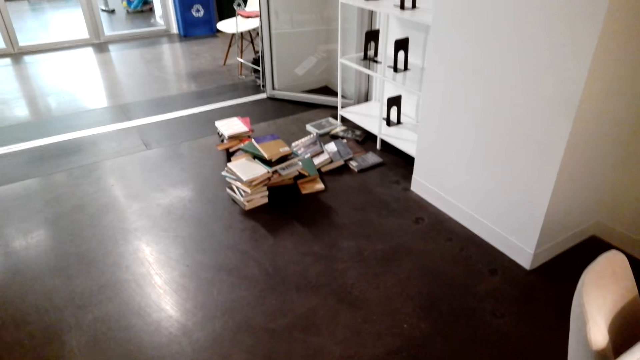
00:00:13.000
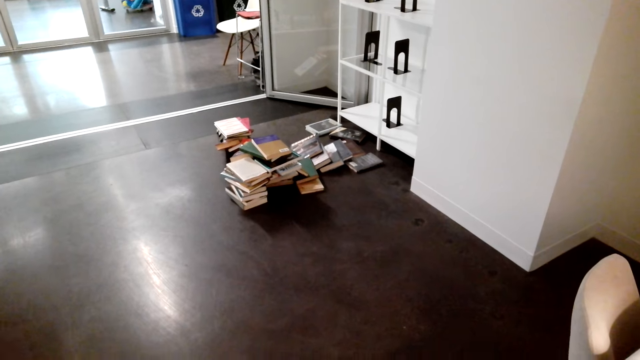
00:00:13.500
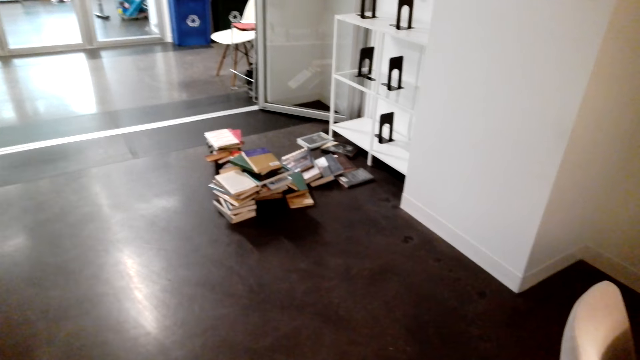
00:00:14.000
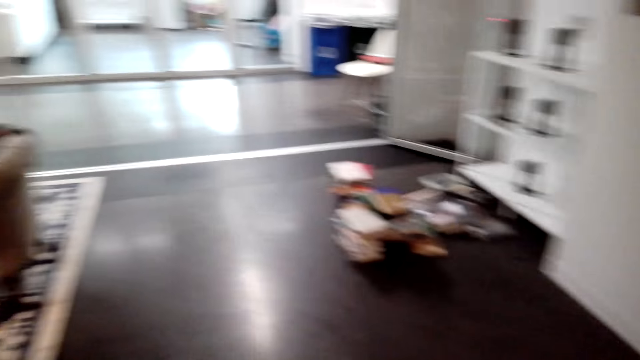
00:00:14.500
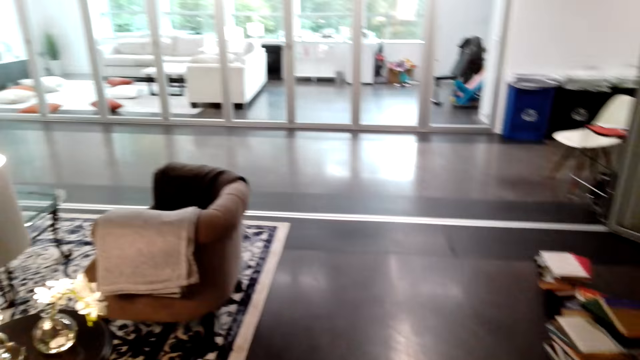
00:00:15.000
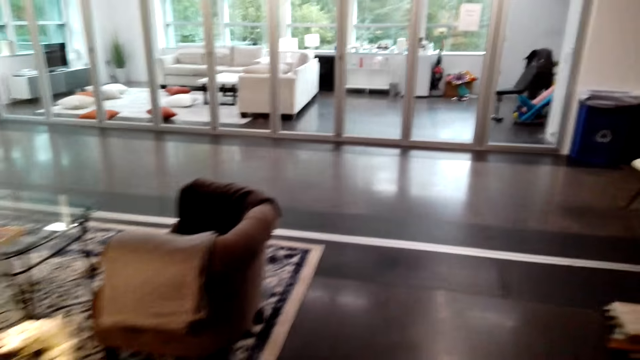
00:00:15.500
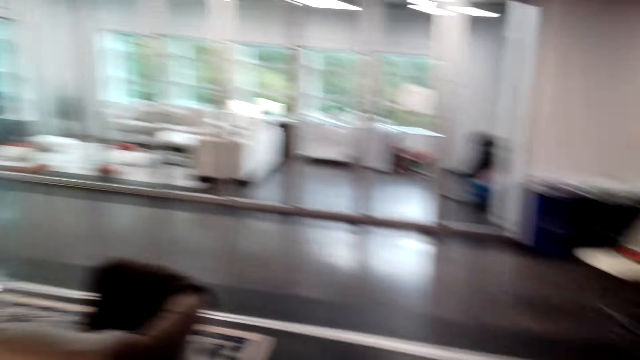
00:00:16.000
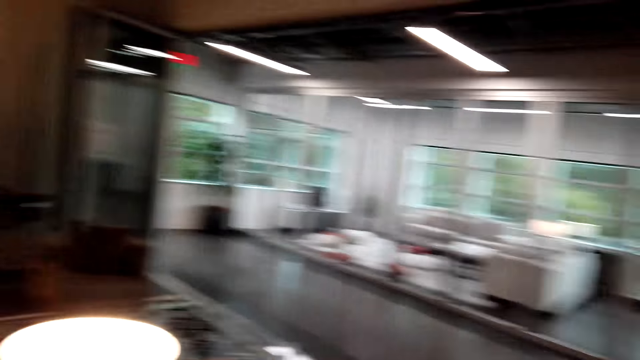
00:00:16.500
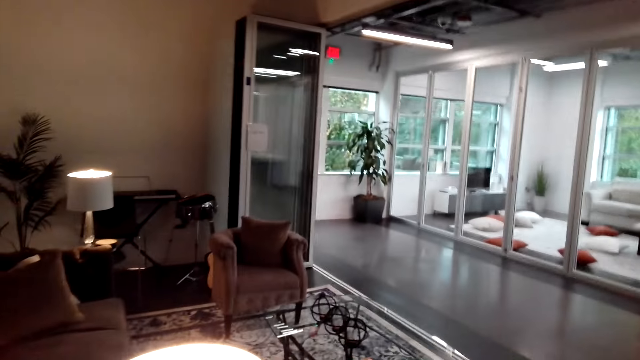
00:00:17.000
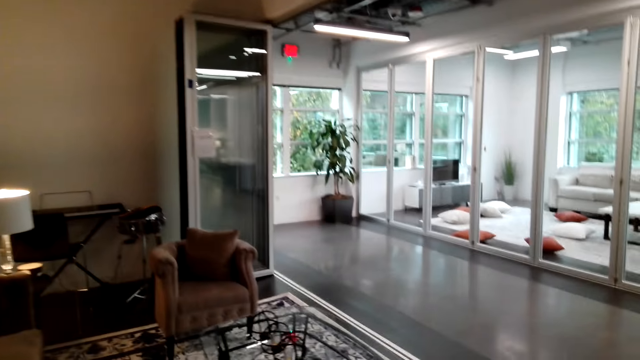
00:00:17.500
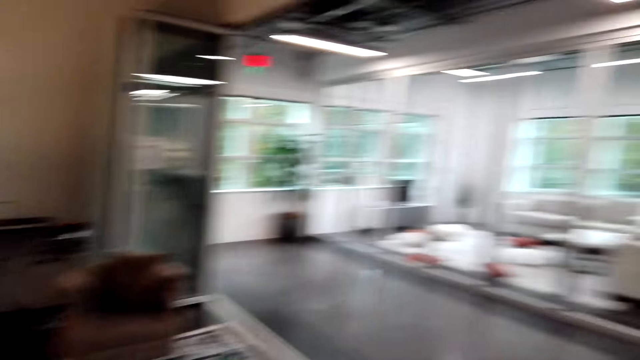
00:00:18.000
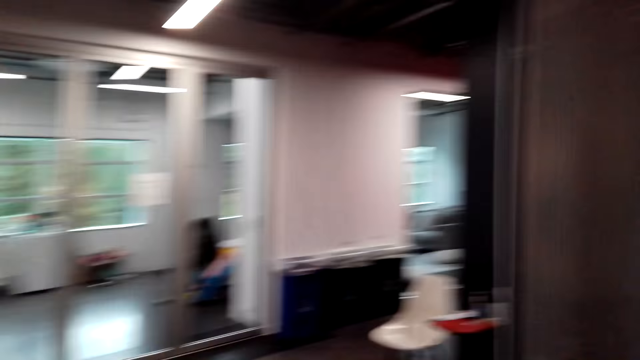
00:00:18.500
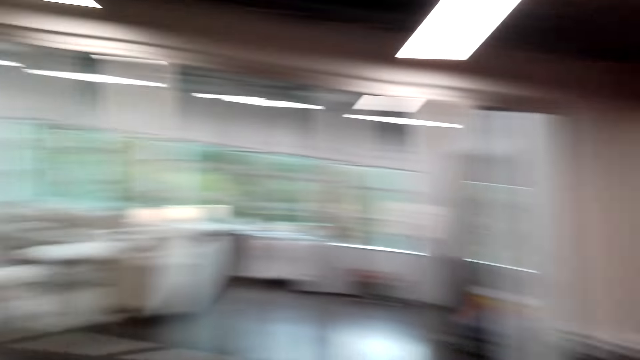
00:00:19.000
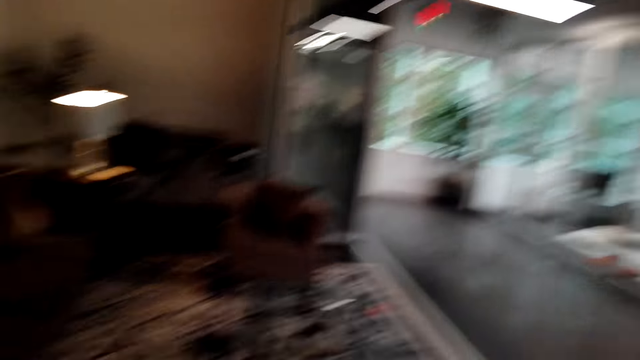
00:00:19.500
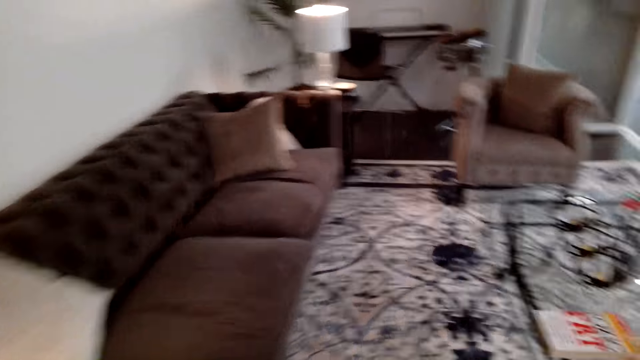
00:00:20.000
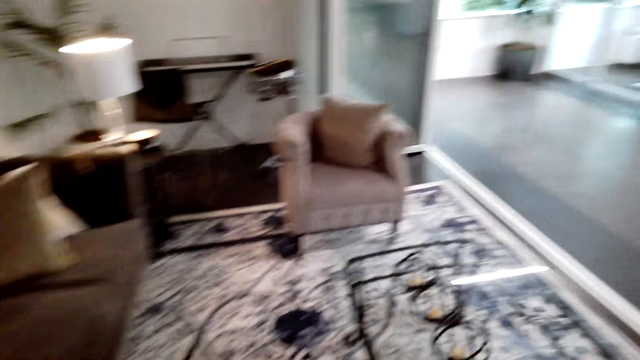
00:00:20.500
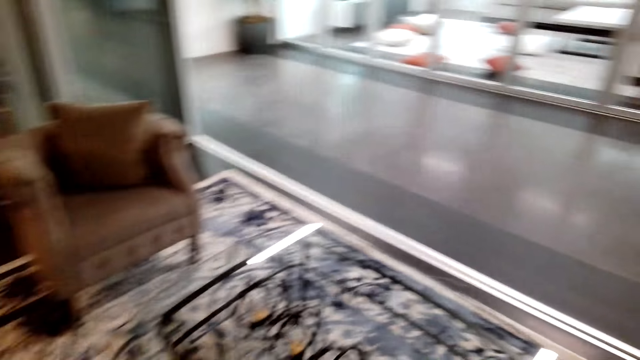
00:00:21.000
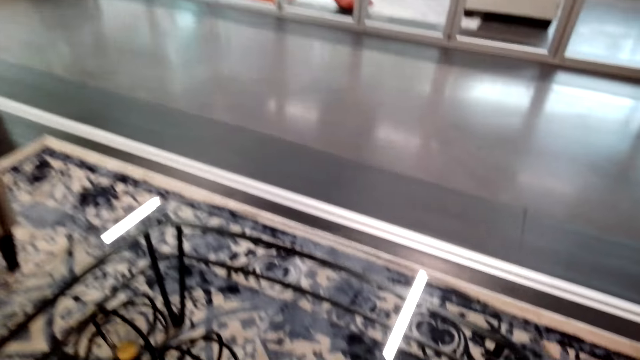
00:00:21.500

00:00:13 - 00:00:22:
The camera wearer walks on the floor.

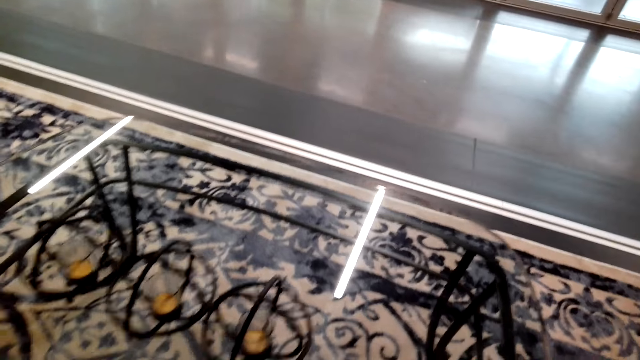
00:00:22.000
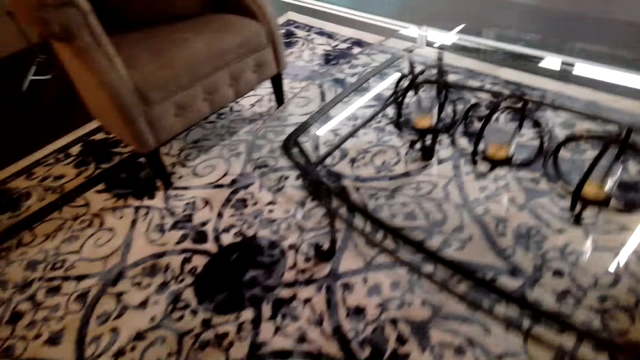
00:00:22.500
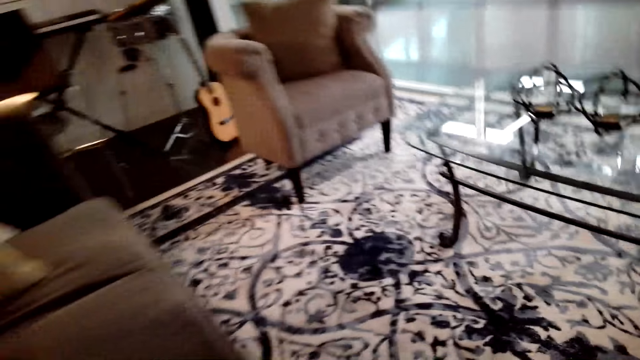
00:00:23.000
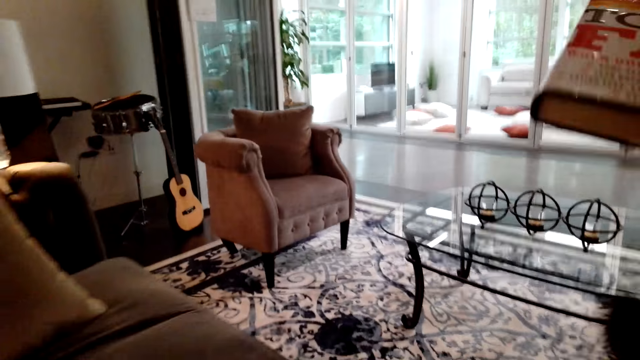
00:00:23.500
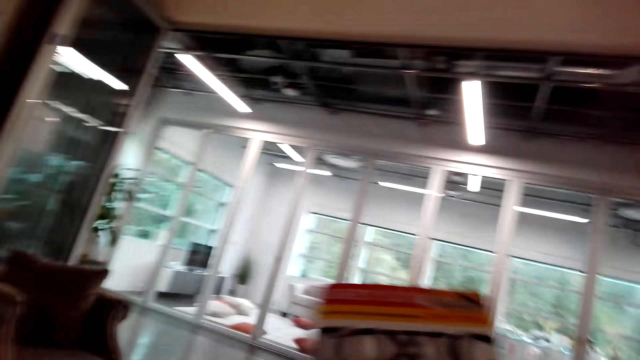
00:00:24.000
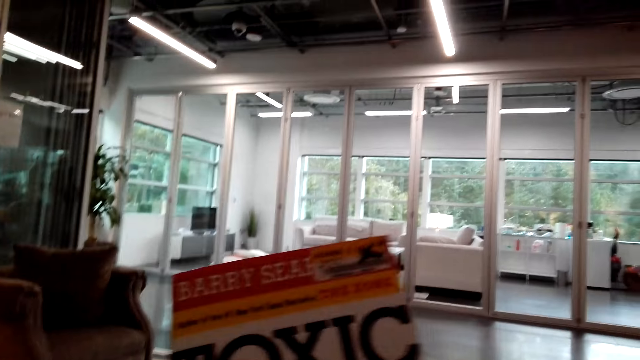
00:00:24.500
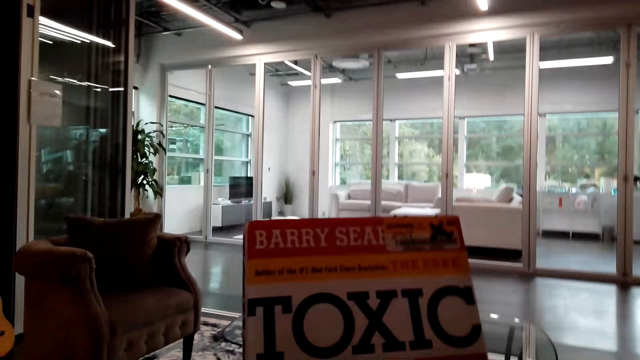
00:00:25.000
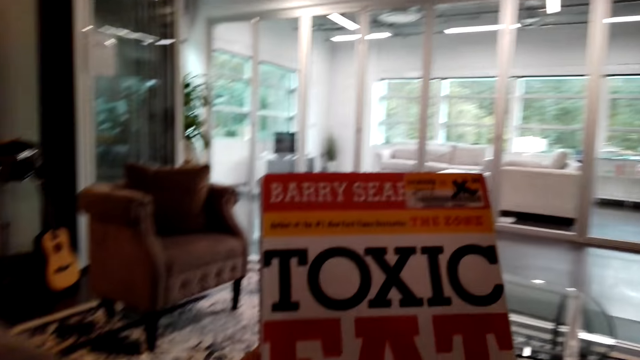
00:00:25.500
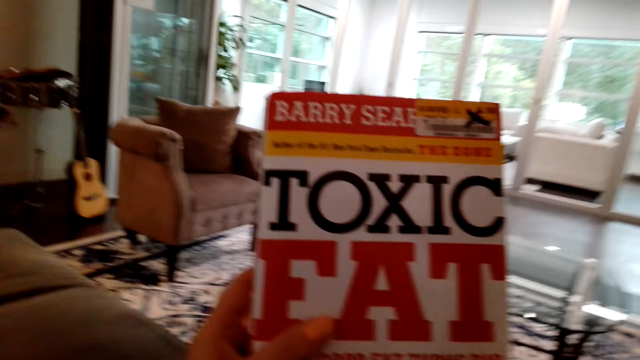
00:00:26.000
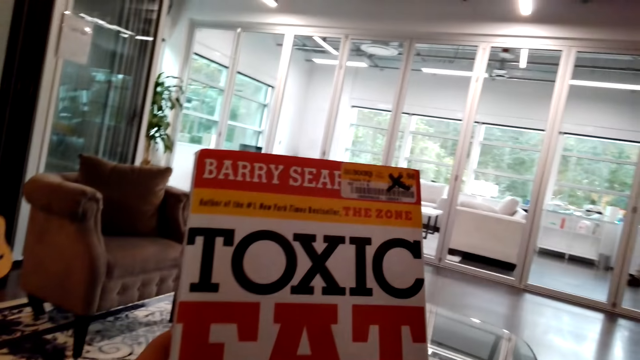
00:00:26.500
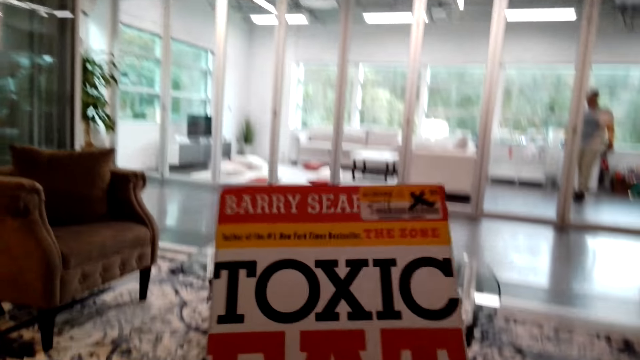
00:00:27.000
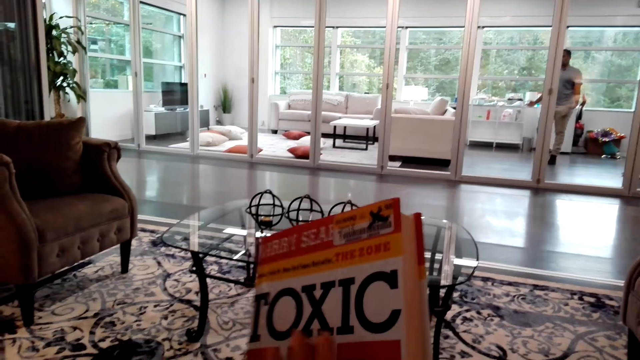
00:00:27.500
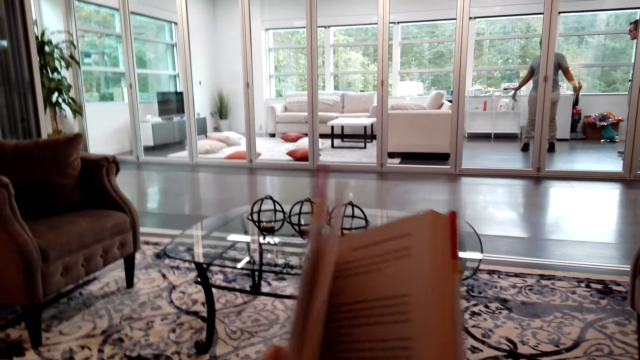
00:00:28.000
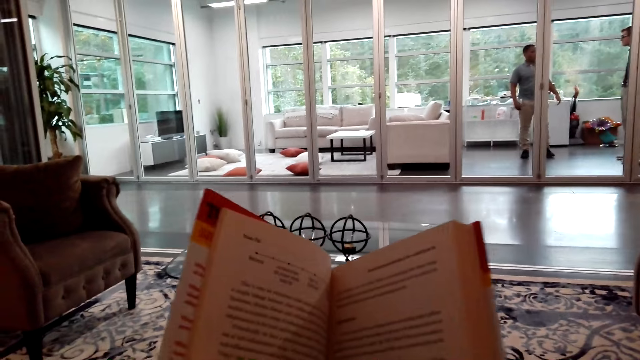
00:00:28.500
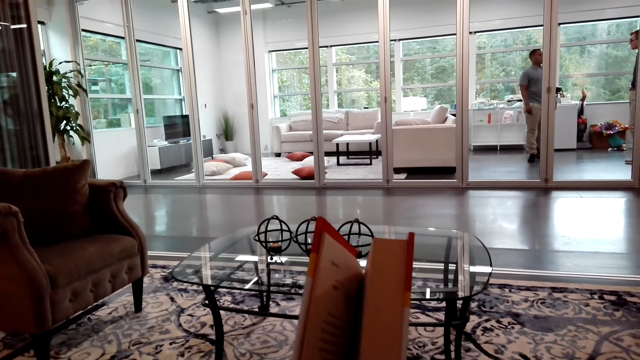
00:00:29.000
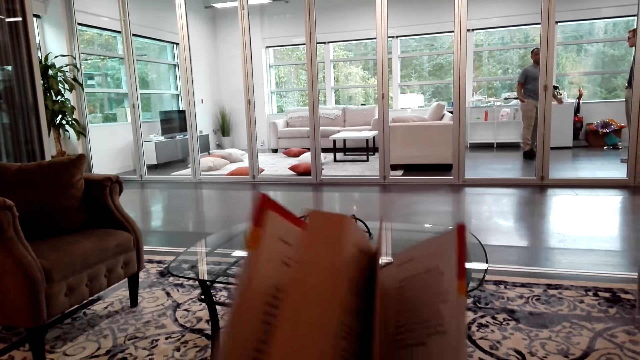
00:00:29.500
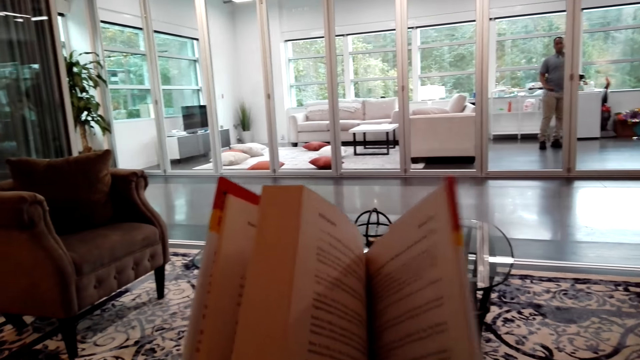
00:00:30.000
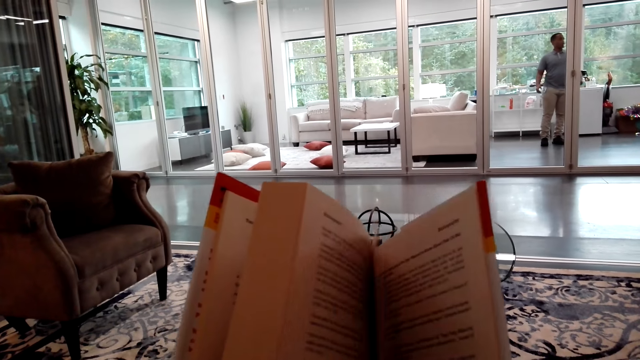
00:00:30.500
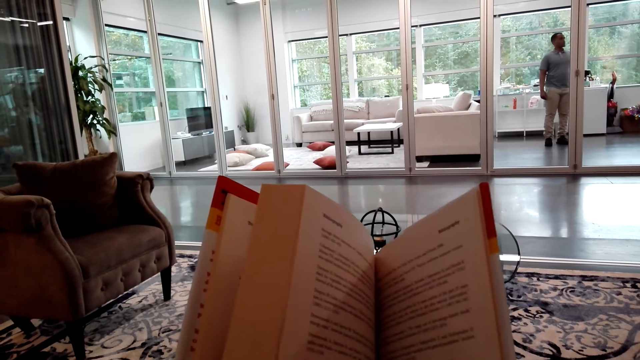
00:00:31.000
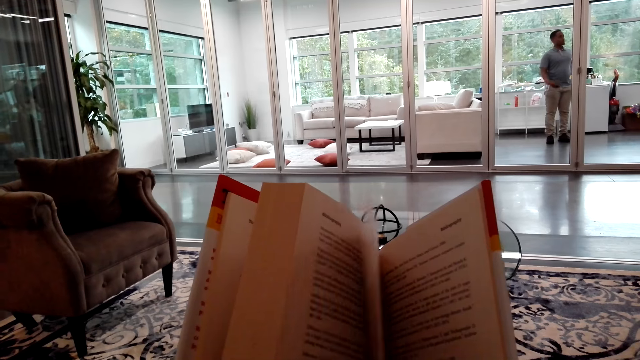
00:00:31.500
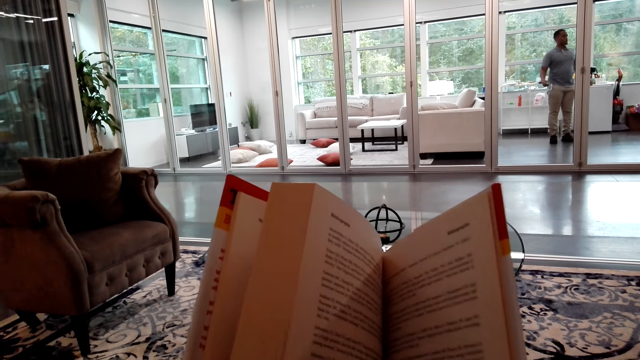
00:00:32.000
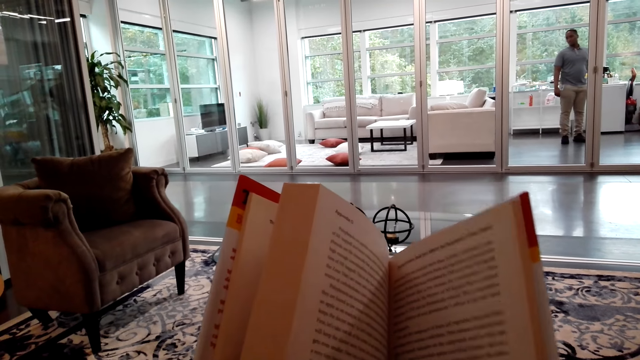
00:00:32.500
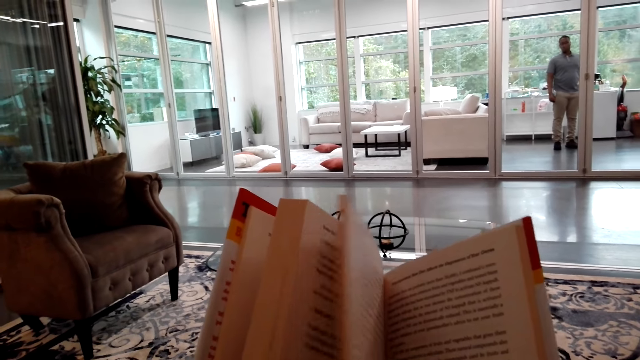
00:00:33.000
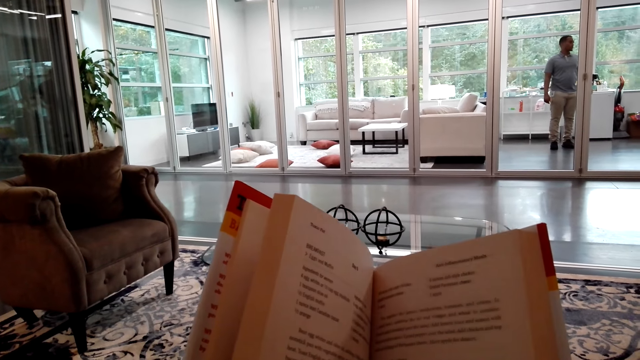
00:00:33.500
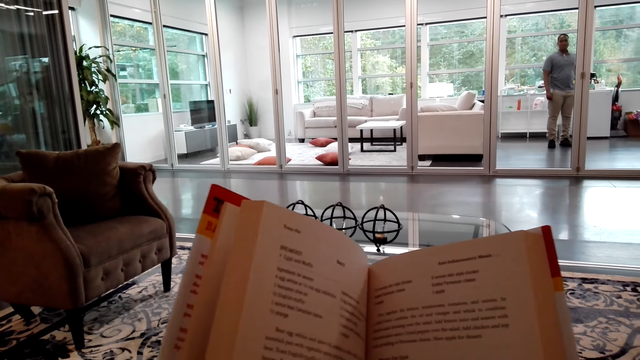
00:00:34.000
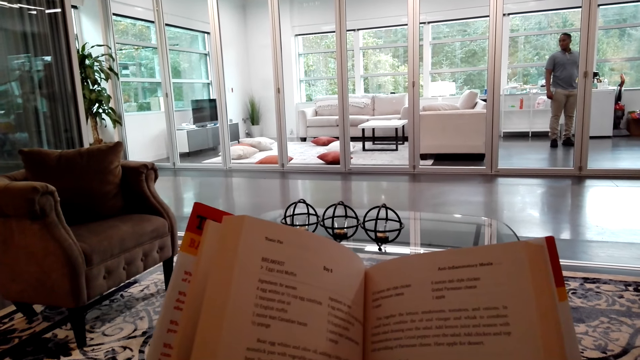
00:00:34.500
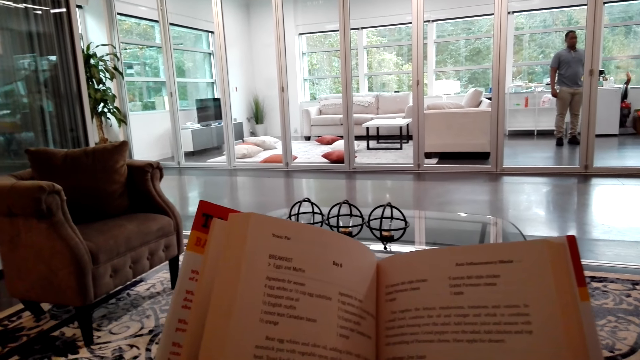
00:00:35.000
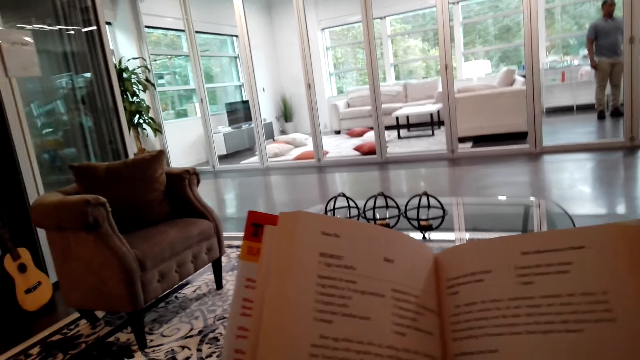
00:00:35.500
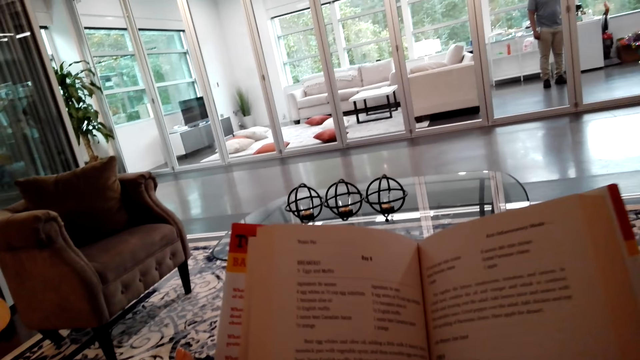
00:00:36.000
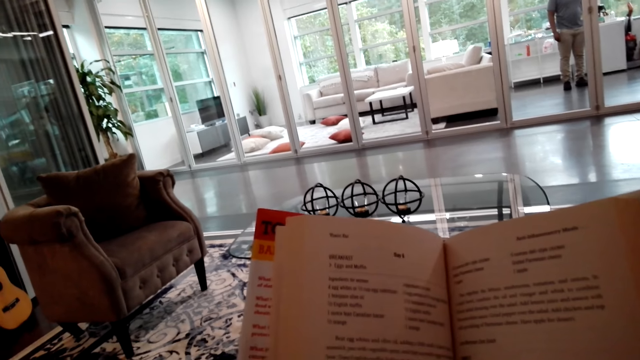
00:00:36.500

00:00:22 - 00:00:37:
The camera wearer takes a book. He holds the story book with his hands. He sits. A man walks on the floor. Another man stands on the floor. The first man stands on the floor. The camera wearer opens the story book with his hands. He turns the book pages.
